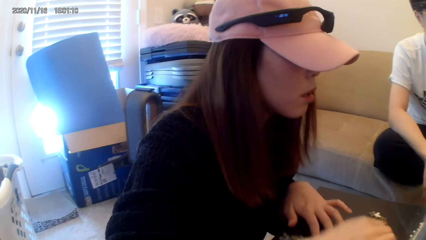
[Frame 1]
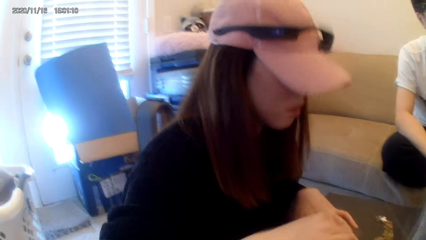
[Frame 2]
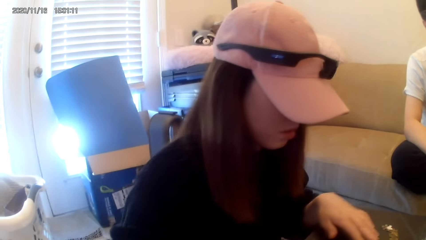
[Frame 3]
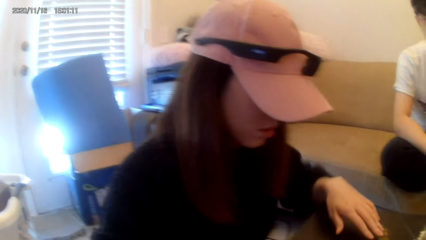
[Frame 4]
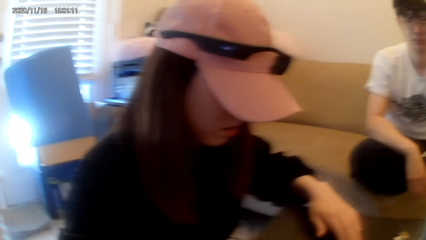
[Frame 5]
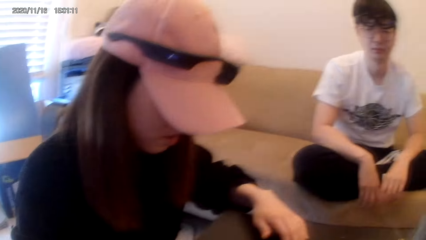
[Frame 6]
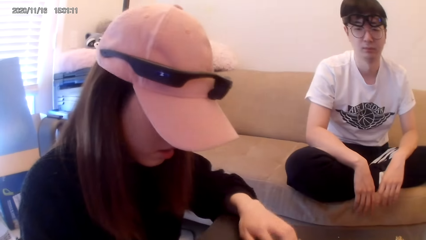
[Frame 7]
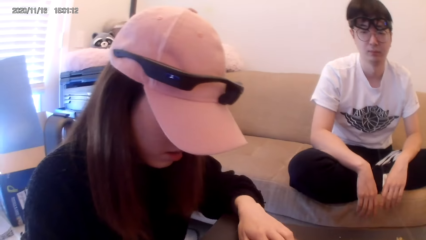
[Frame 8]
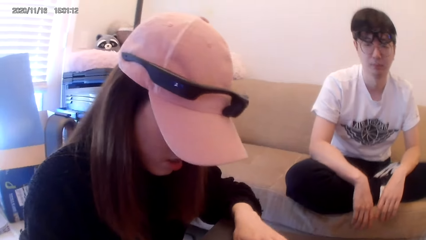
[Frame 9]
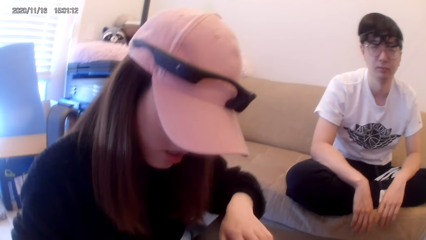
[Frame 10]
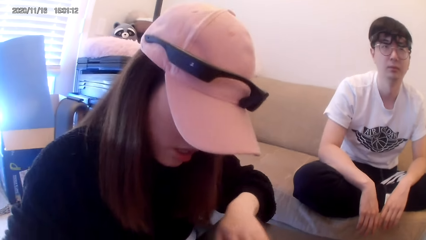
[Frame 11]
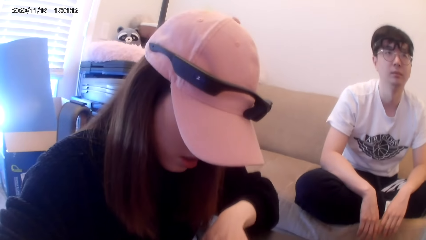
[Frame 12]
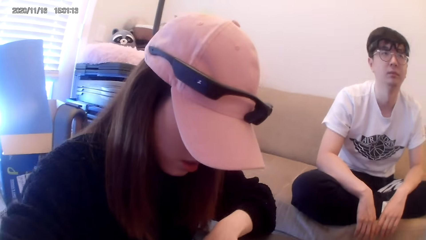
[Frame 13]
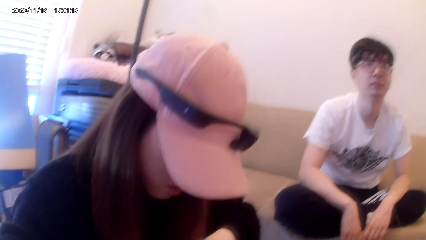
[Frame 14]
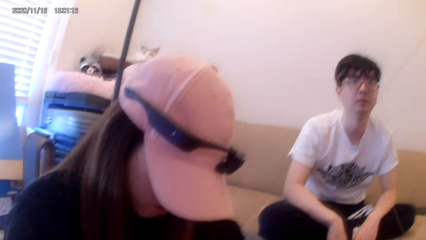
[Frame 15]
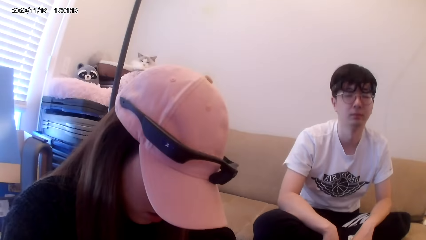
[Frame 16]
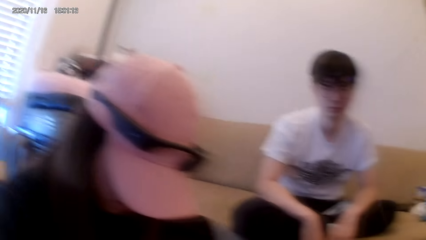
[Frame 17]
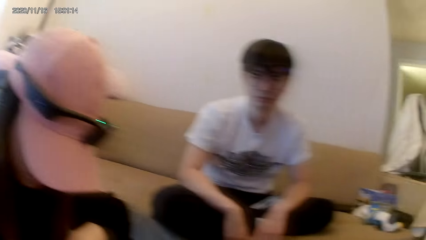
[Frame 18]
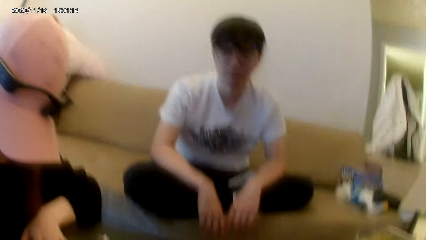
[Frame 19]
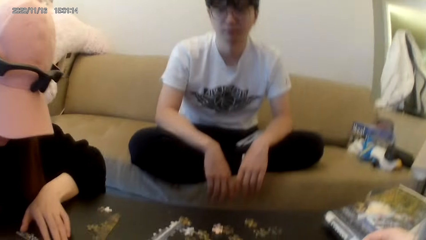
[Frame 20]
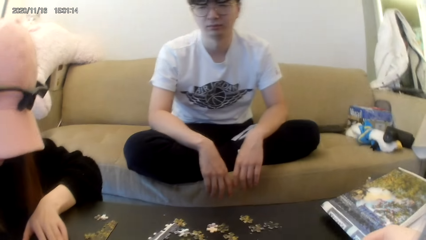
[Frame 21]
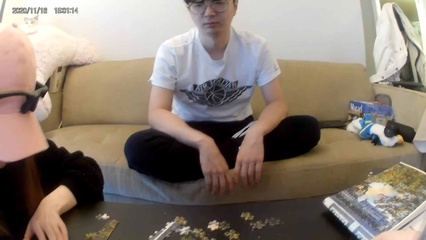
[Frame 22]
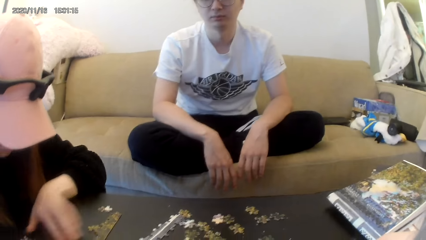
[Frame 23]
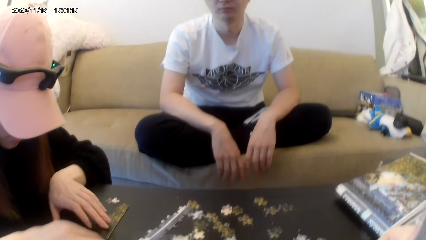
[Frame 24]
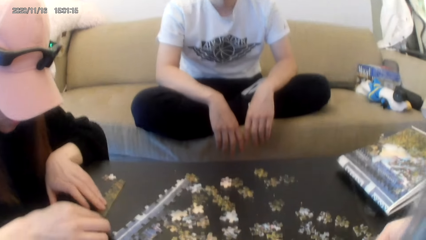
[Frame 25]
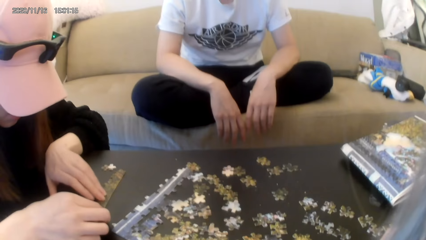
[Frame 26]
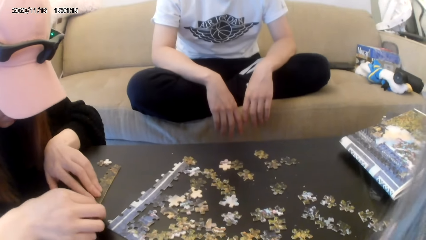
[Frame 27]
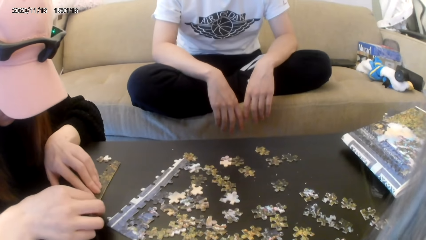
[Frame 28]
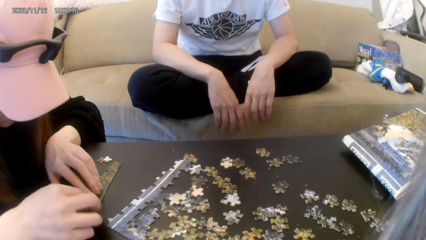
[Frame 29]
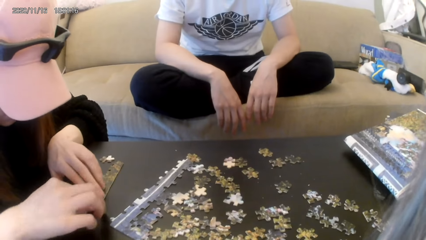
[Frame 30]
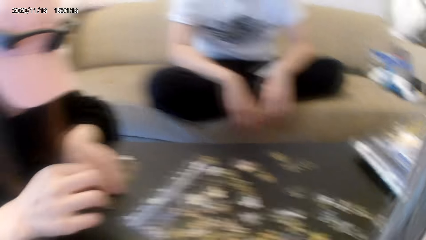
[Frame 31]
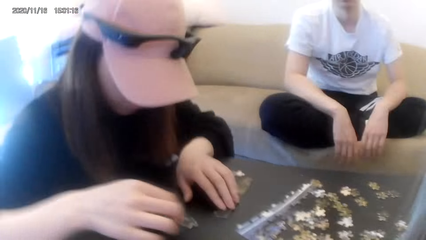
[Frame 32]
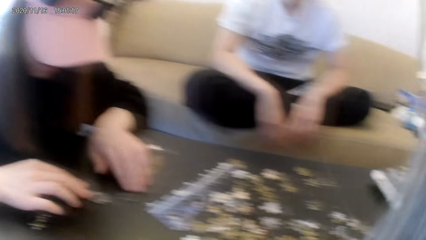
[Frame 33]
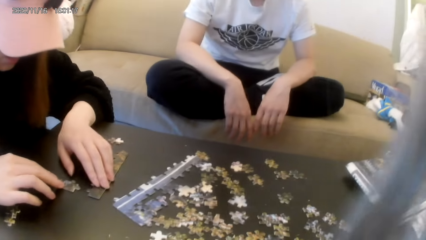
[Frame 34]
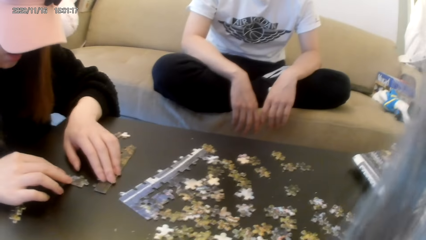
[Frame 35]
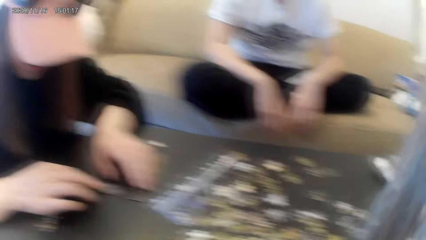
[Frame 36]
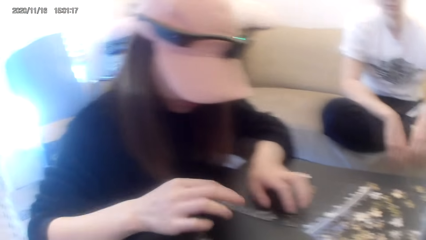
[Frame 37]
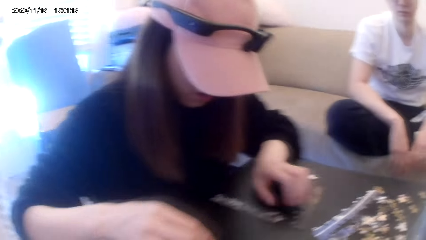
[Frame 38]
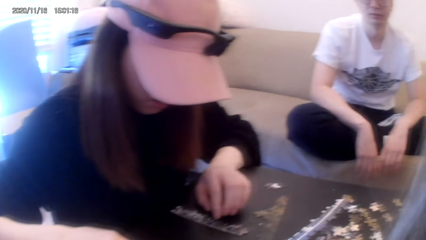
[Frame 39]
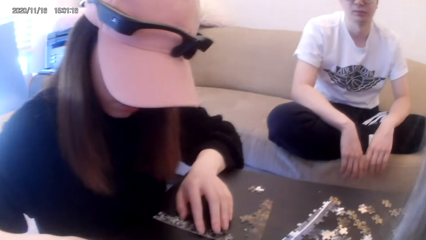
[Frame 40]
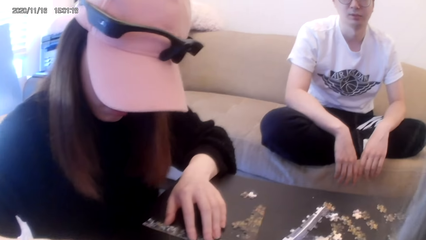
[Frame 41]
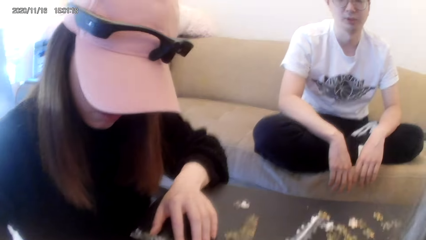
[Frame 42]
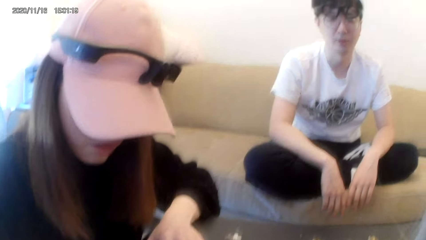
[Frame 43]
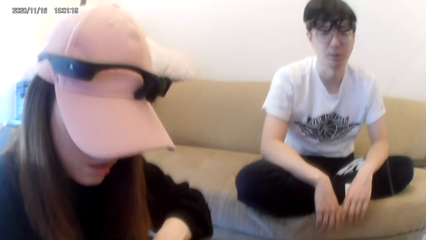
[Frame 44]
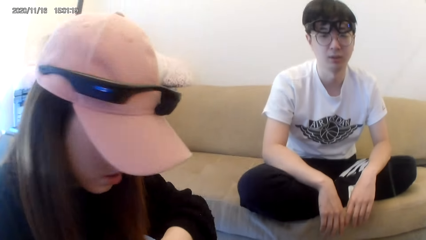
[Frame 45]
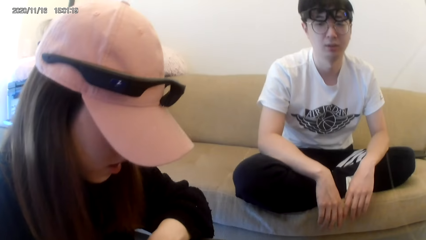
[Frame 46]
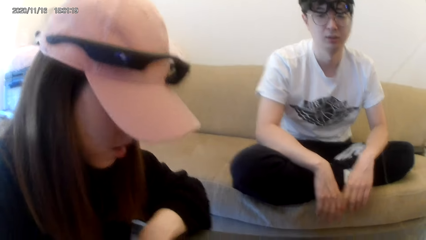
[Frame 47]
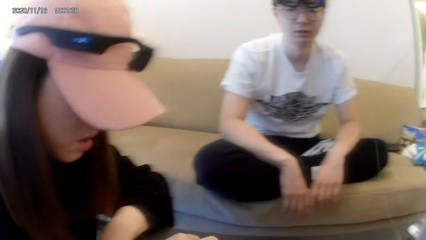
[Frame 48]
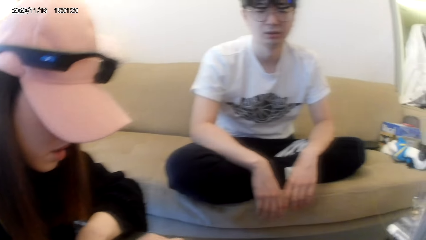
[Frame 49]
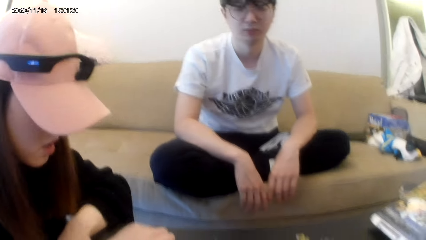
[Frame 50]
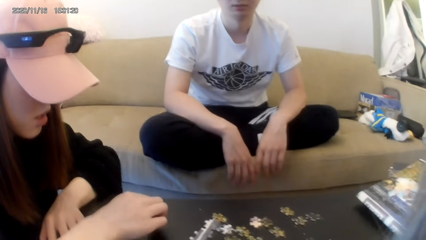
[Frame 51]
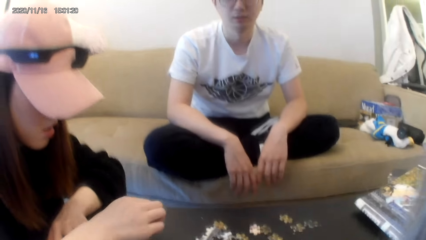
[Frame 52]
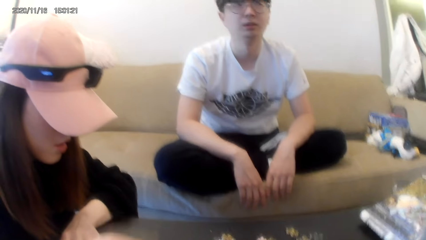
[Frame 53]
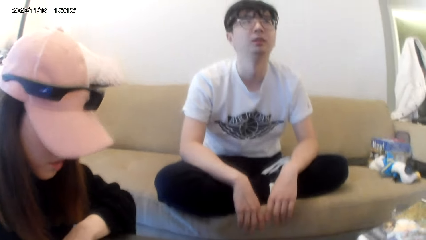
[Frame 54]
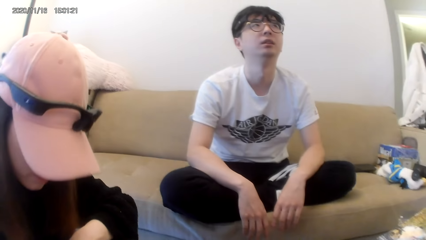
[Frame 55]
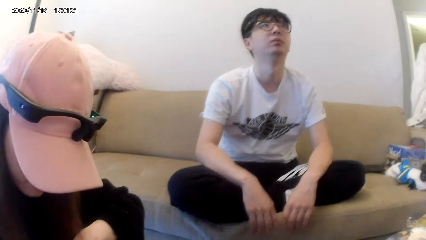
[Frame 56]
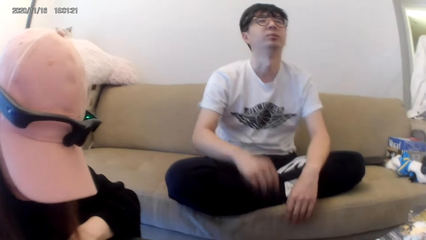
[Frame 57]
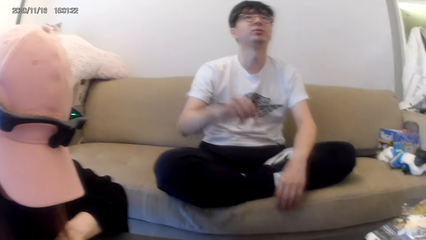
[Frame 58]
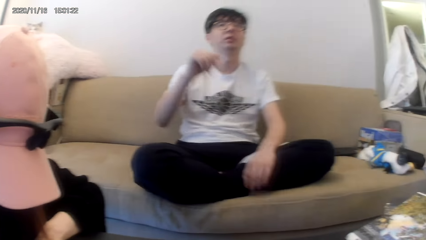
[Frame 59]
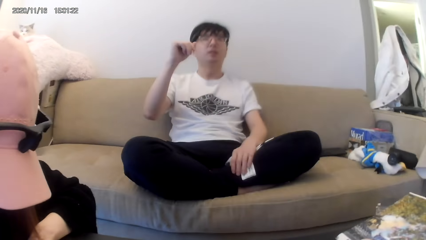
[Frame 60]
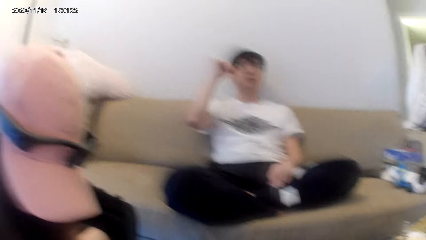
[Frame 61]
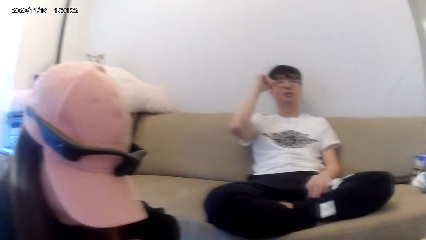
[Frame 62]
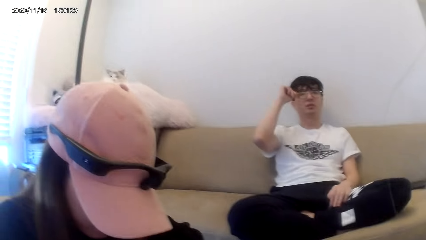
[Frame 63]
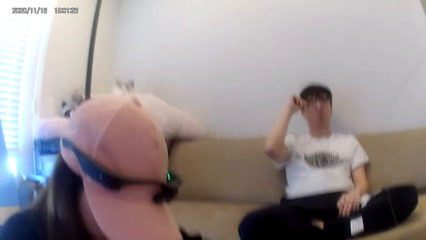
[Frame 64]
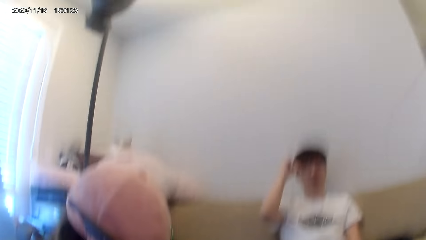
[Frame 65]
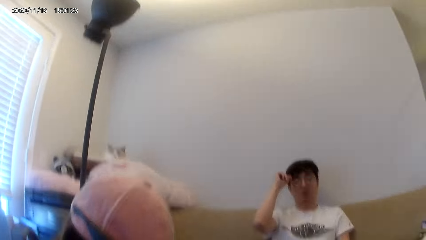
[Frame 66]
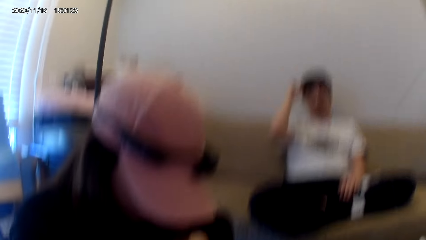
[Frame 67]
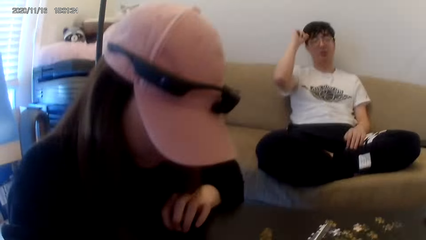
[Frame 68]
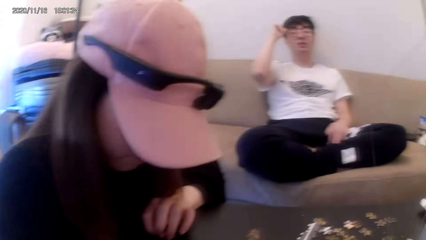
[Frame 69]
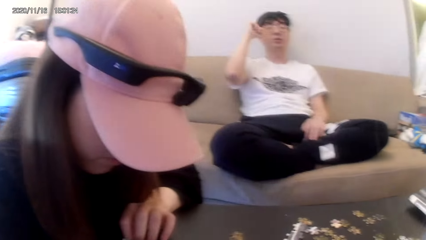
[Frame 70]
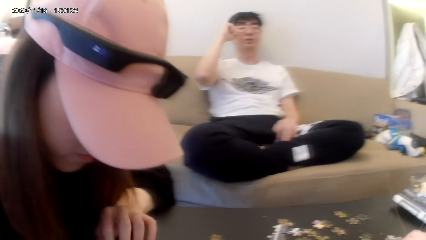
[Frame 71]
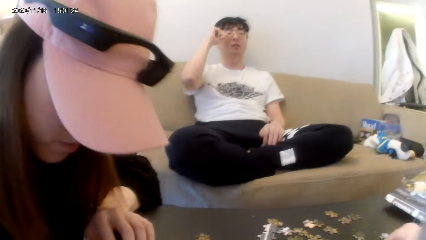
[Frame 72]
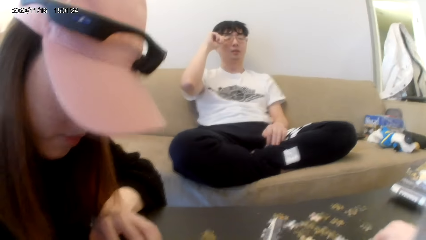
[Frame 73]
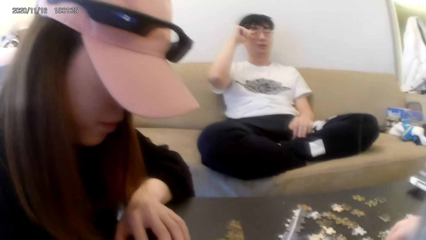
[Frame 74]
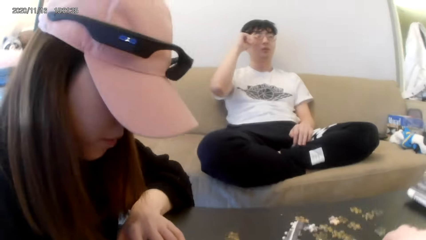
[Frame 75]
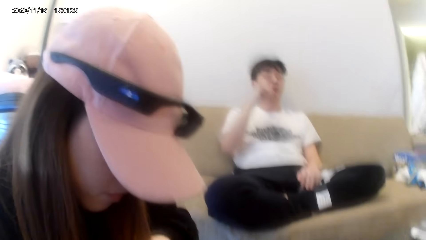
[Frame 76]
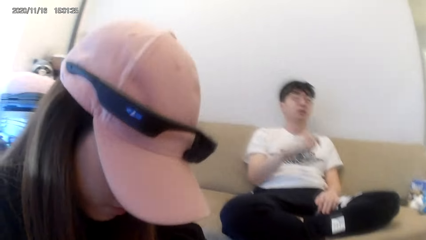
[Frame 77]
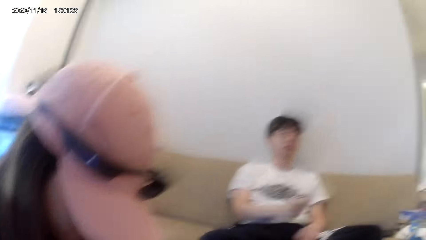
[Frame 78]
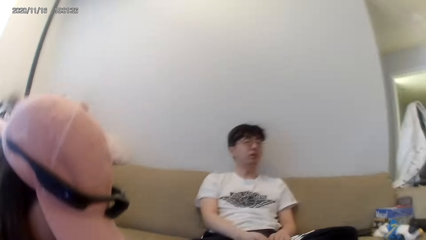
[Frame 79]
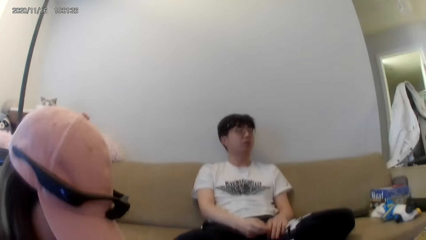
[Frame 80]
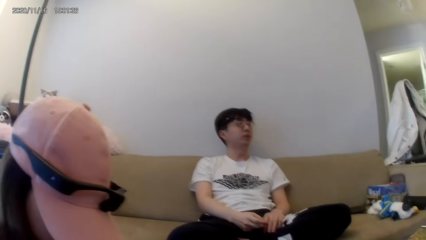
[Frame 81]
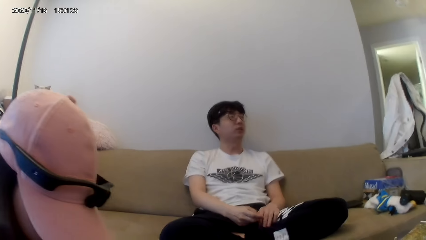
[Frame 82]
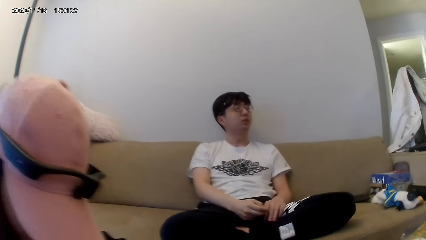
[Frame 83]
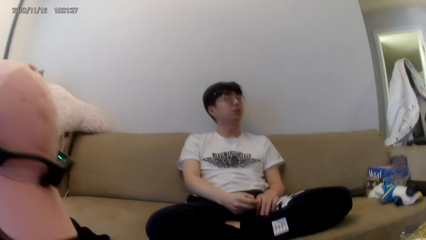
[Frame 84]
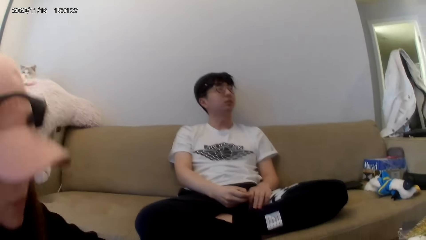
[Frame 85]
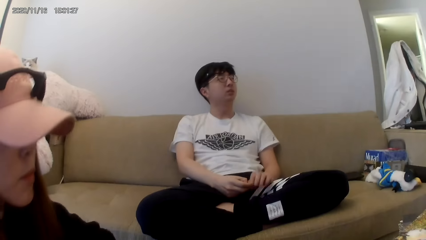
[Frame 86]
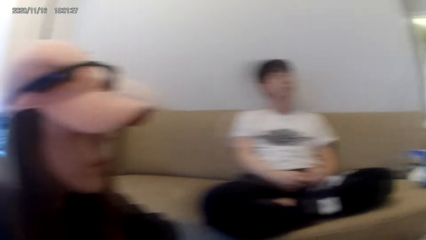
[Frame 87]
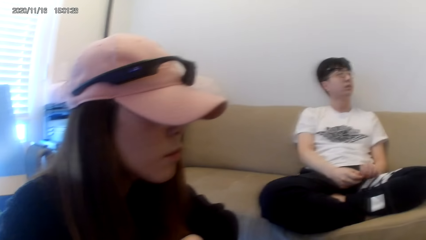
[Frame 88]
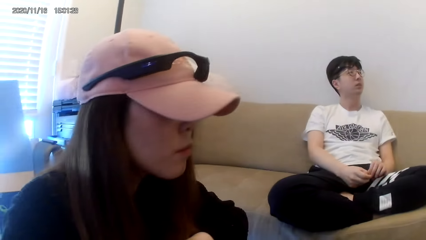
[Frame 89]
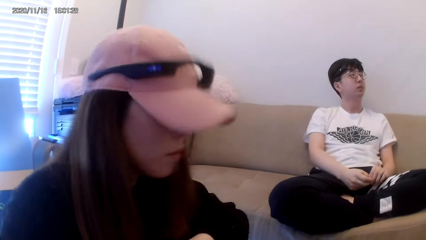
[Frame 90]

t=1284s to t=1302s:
The man leans backwards.
